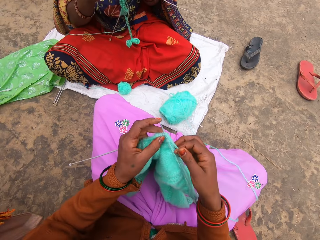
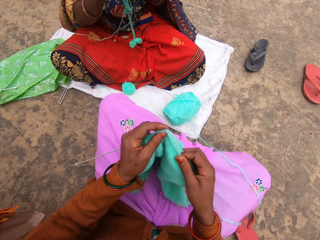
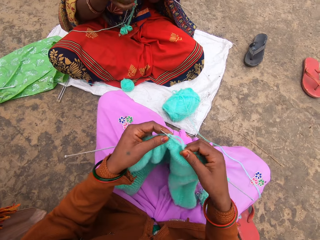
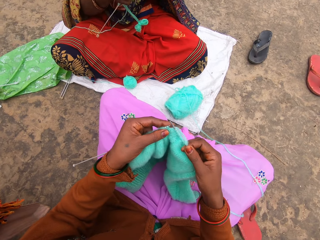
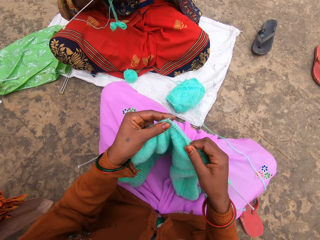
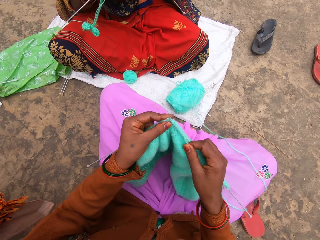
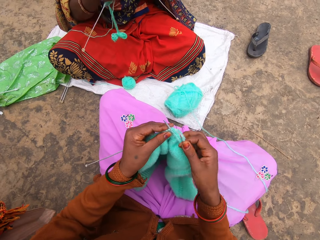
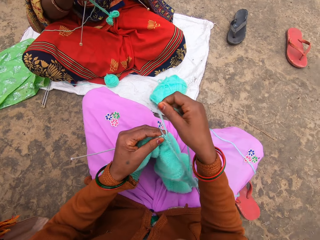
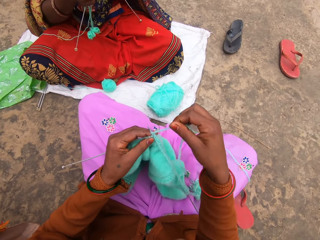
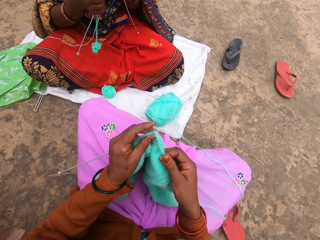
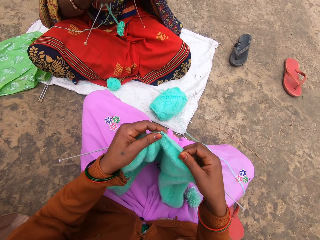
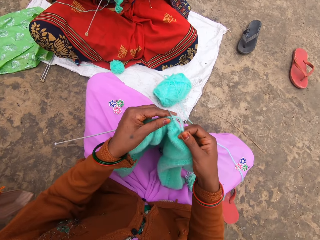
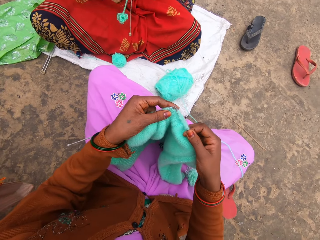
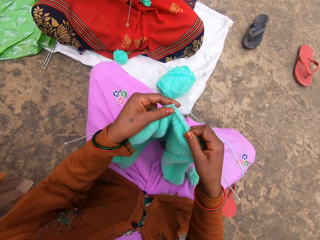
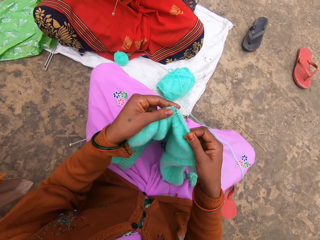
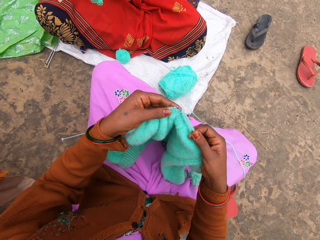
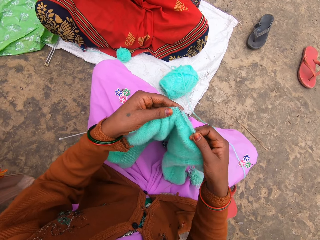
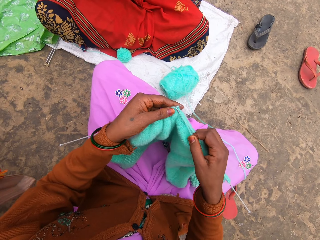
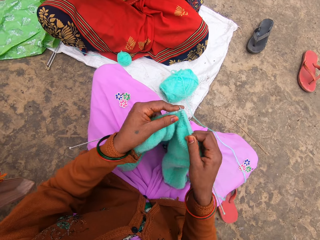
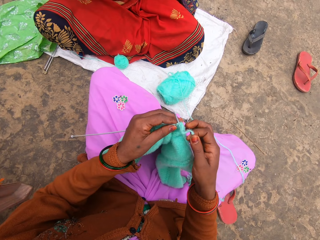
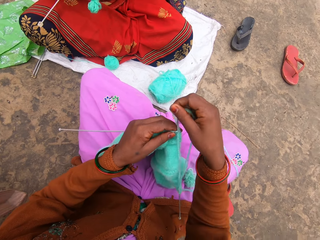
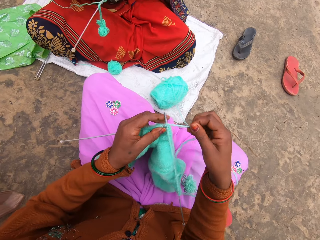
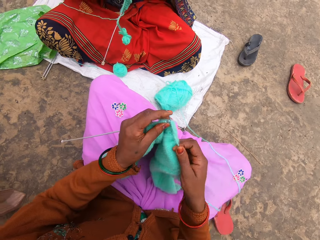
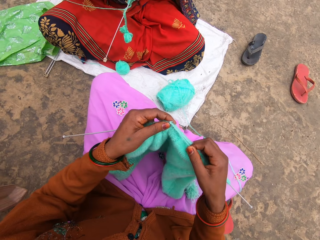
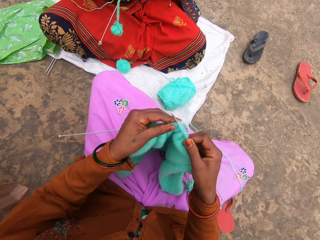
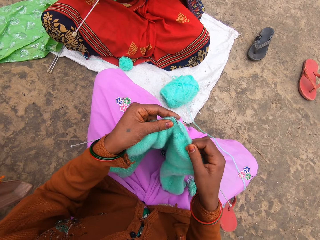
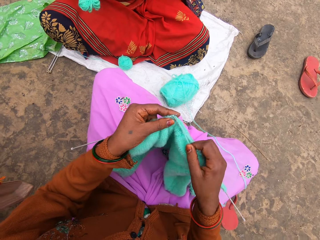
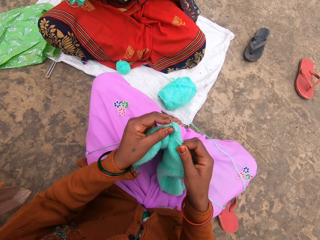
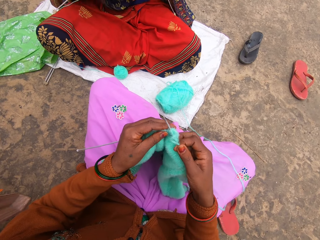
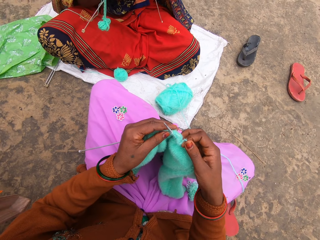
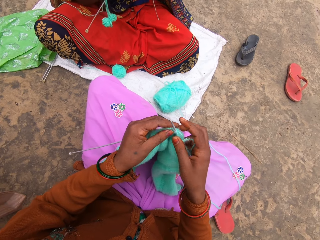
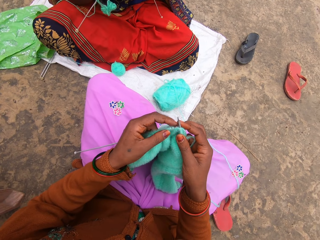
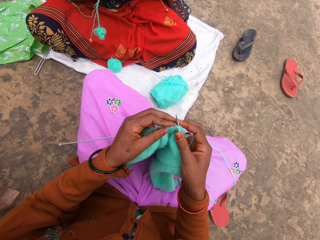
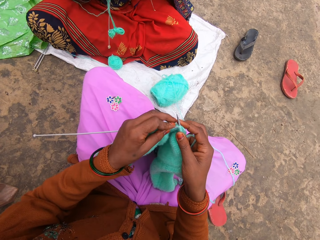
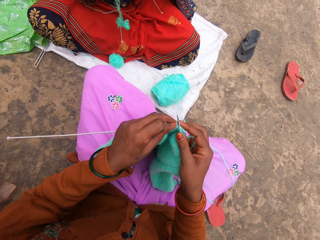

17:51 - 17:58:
A woman knits.

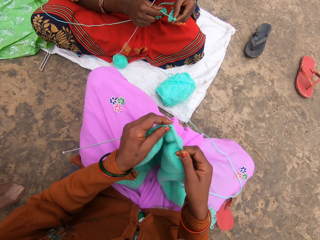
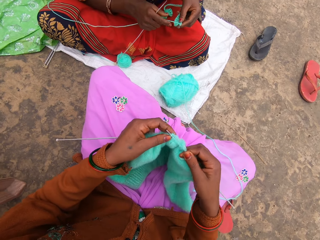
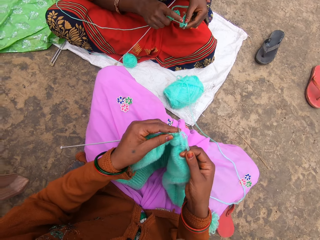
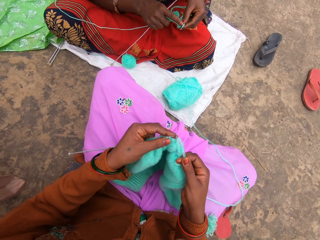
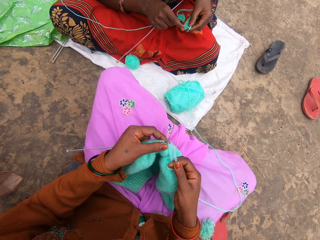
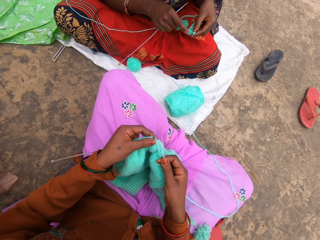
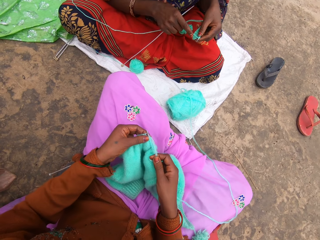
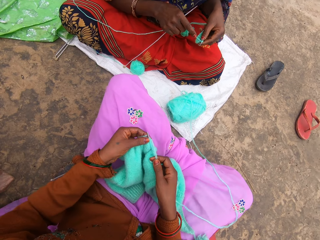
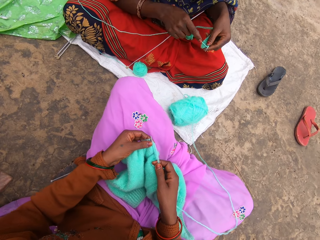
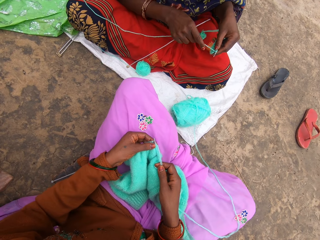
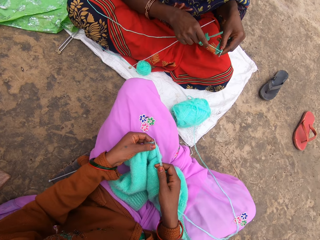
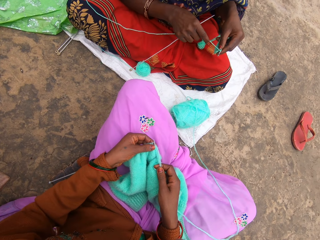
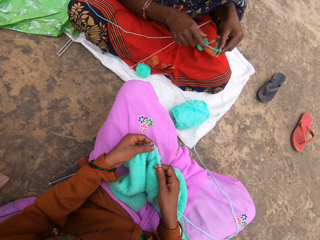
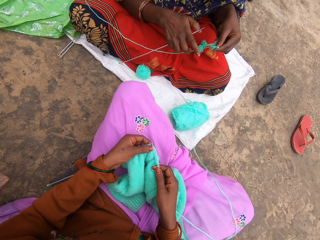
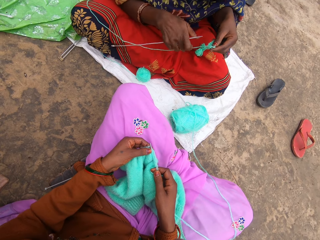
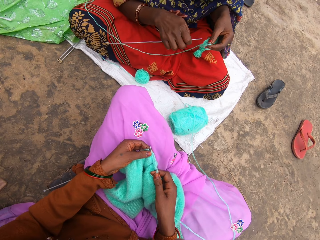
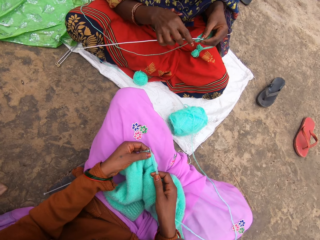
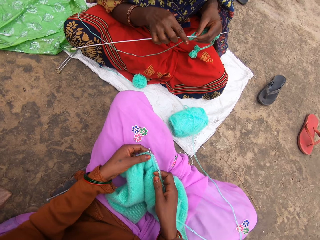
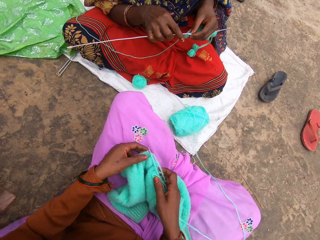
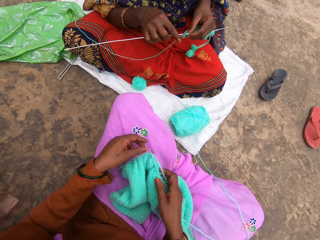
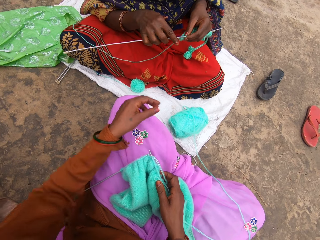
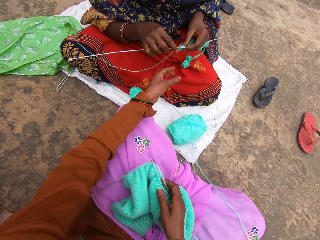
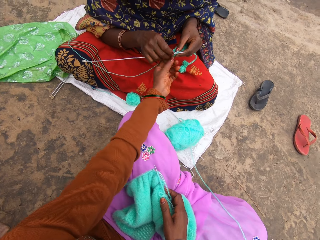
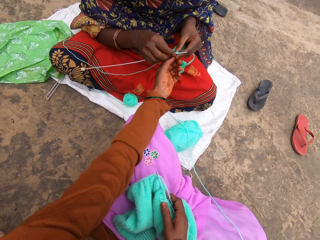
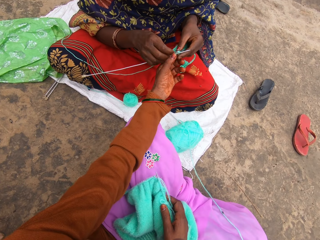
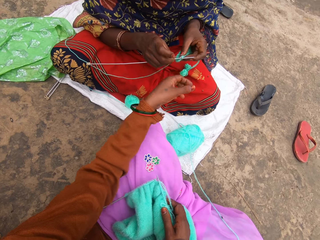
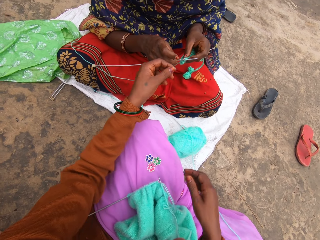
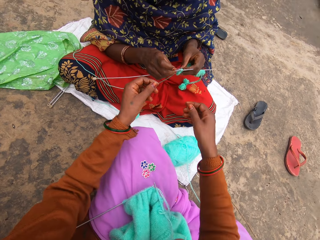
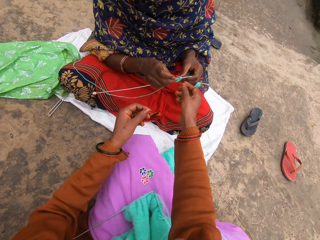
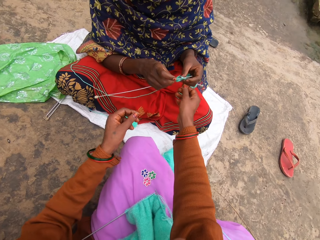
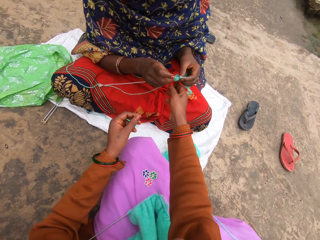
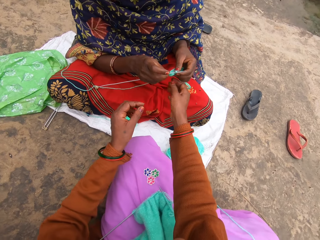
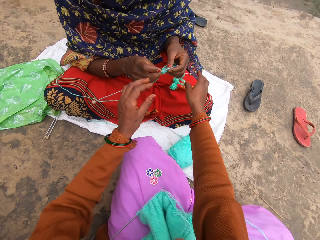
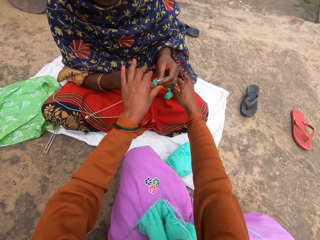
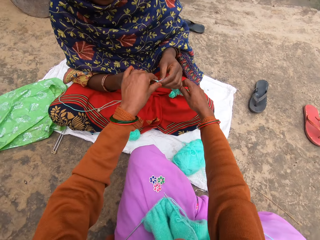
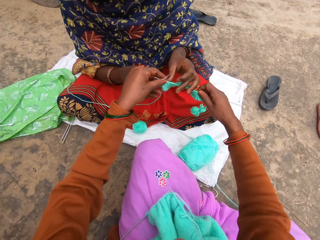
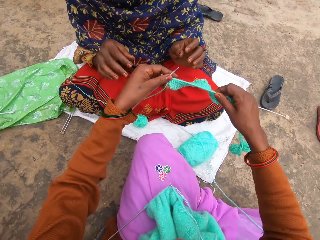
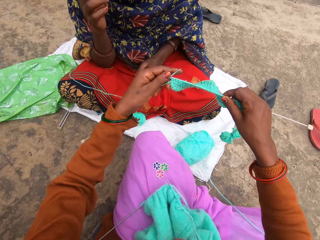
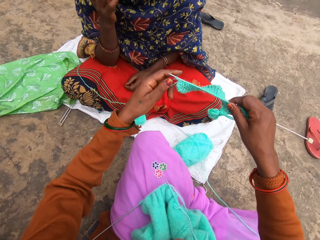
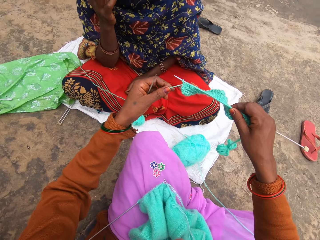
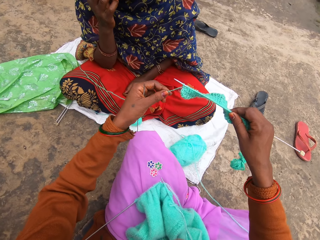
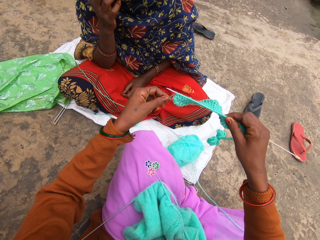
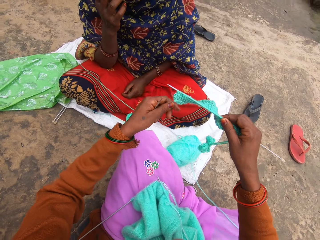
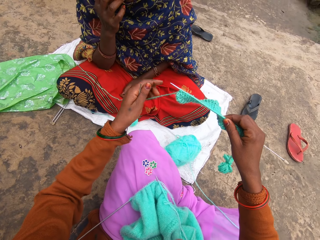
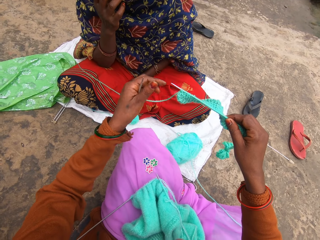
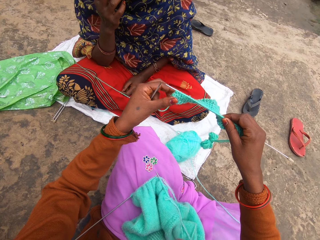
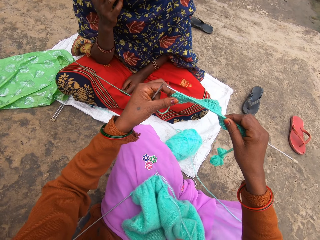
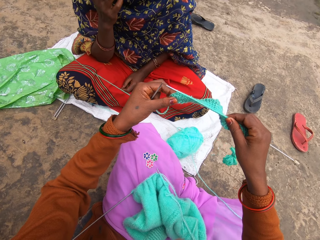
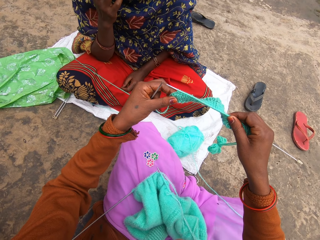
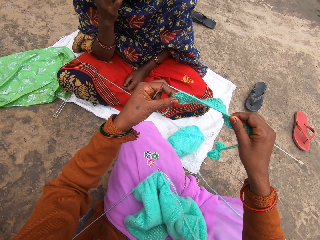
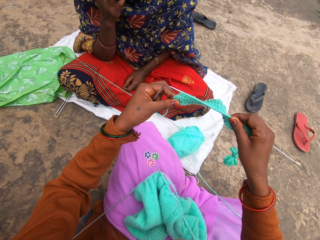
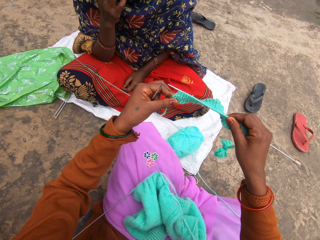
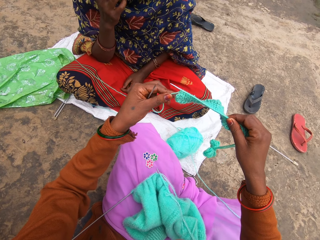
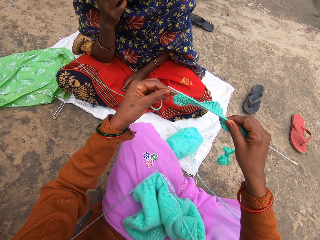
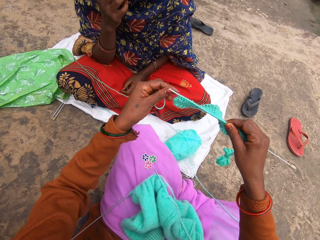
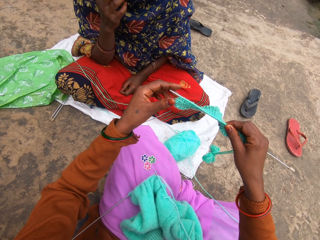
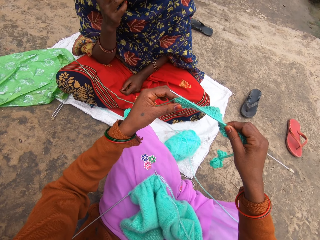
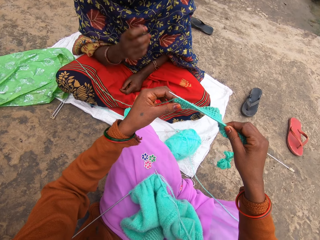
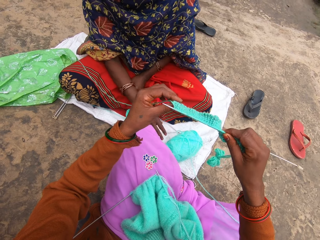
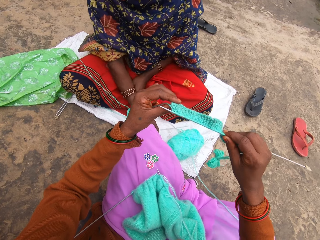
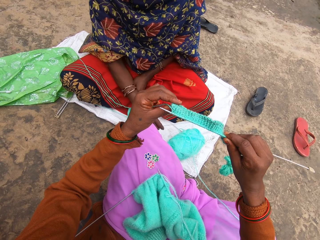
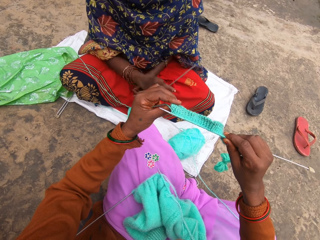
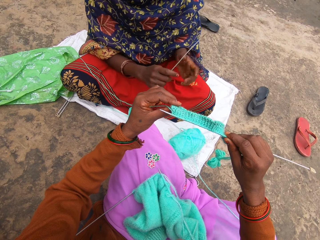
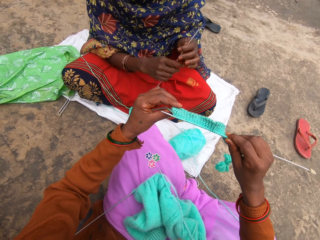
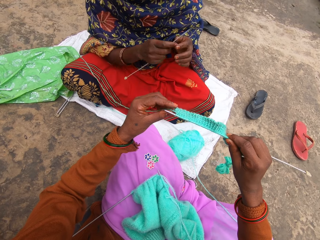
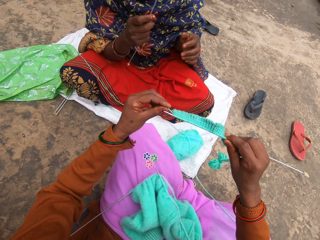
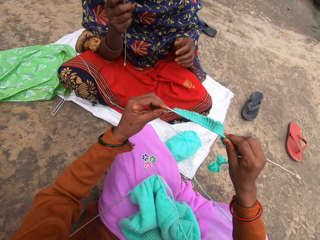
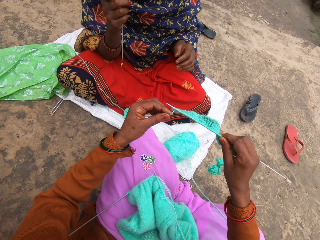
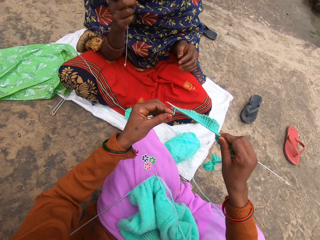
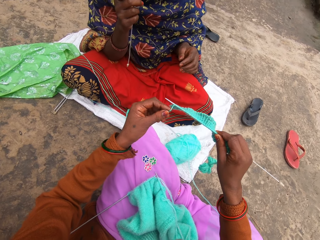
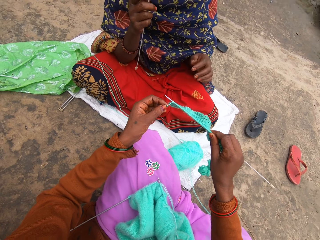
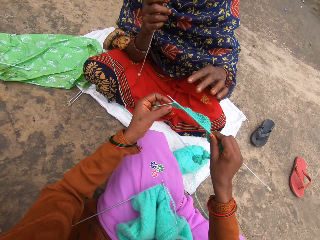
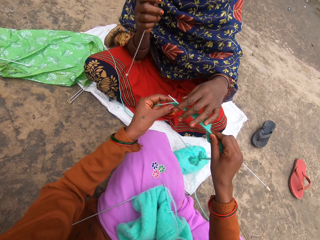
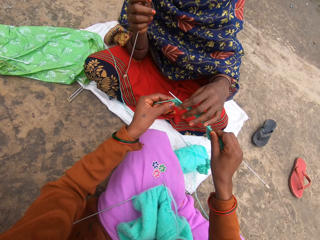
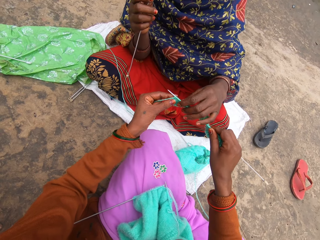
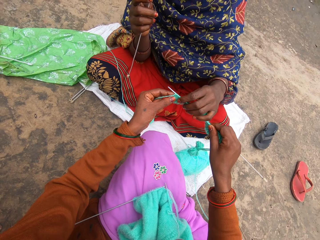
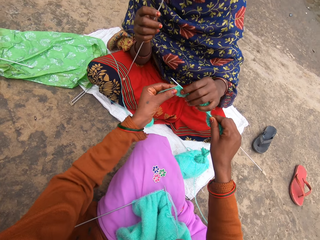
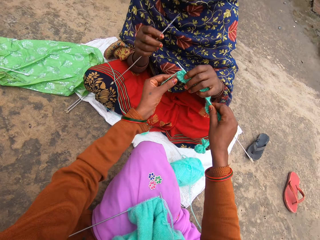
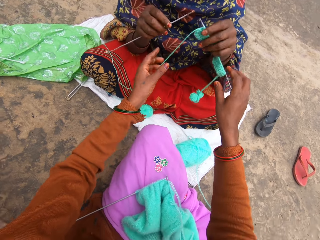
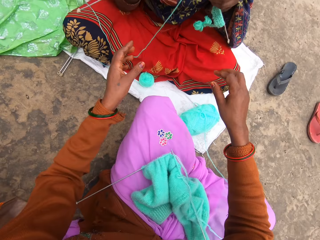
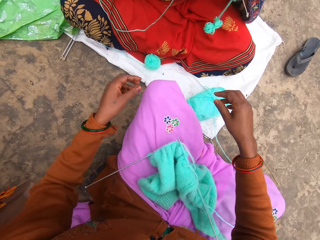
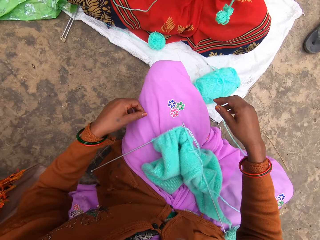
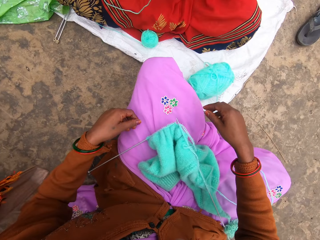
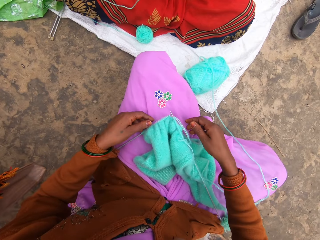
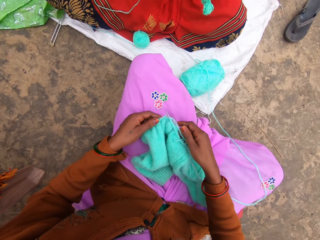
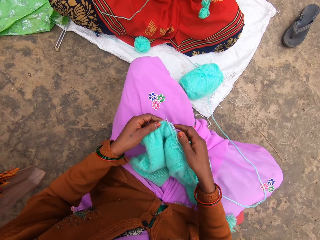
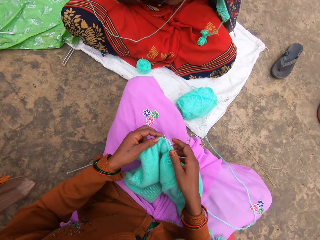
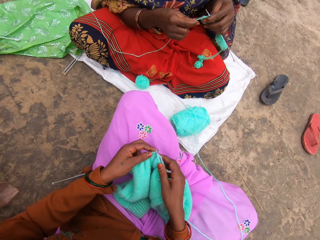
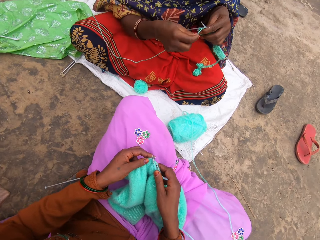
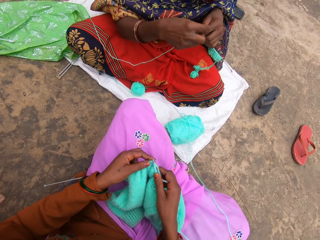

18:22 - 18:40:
The woman interacts with the camera wearer. She shows the camera wearer the knit sweater. The camera wearer takes a needle from the woman. They take a garment from the woman. The woman takes the needle from the floor. She takes the needle from the camera wearer, and takes his garment from the camera wearer.
